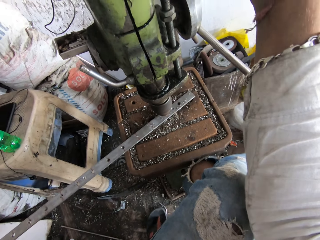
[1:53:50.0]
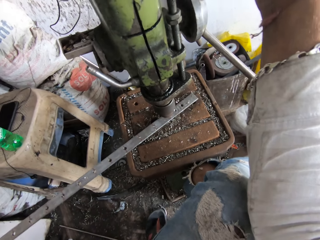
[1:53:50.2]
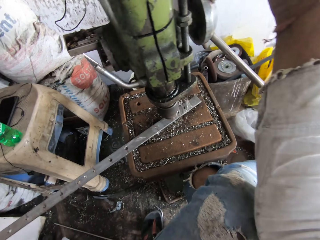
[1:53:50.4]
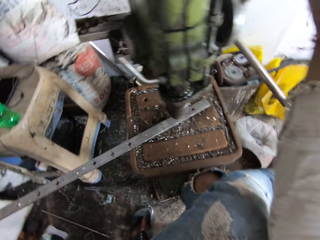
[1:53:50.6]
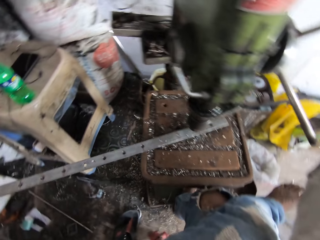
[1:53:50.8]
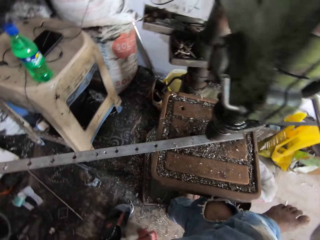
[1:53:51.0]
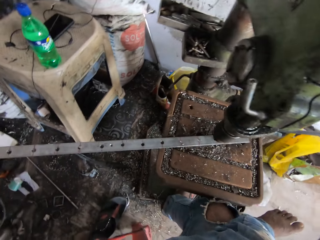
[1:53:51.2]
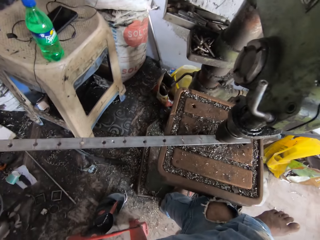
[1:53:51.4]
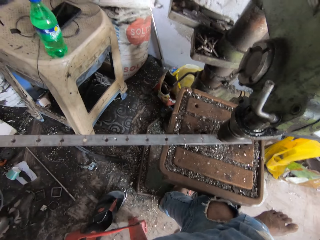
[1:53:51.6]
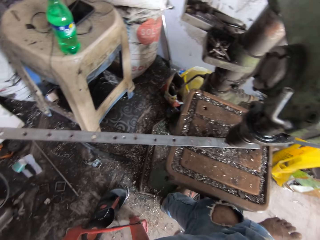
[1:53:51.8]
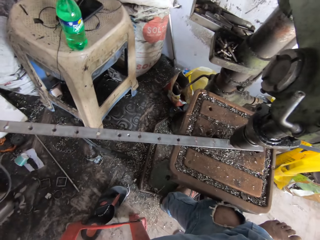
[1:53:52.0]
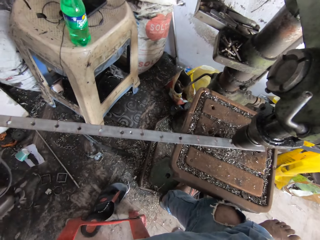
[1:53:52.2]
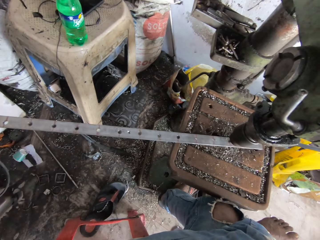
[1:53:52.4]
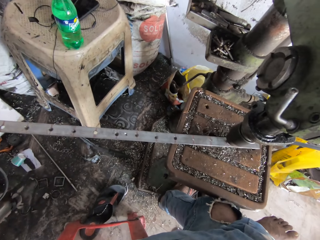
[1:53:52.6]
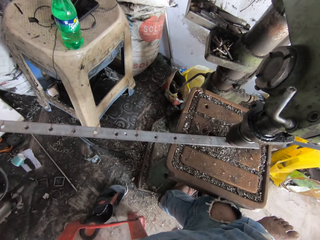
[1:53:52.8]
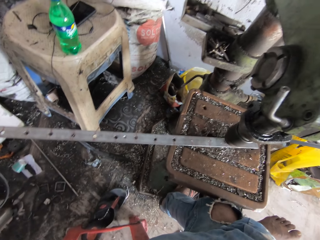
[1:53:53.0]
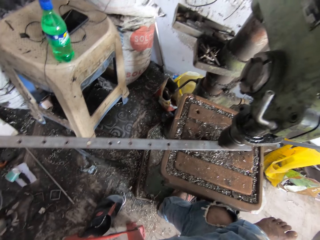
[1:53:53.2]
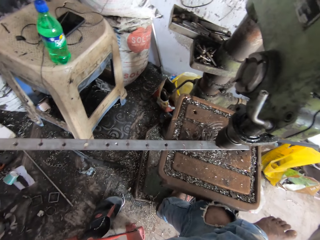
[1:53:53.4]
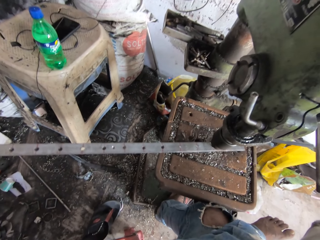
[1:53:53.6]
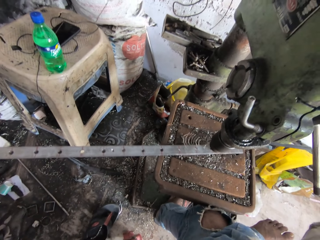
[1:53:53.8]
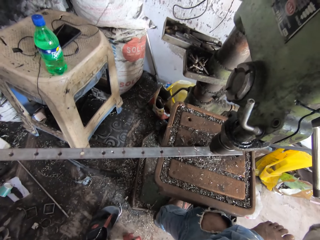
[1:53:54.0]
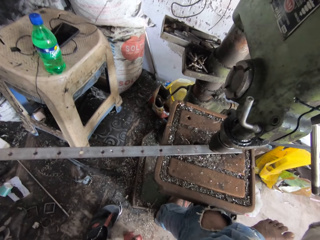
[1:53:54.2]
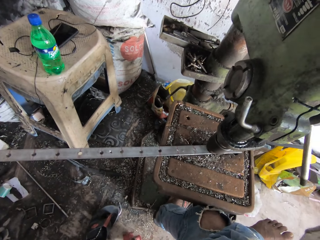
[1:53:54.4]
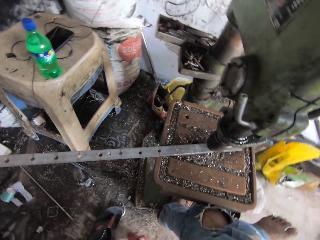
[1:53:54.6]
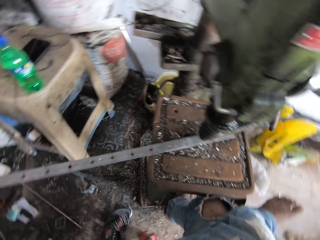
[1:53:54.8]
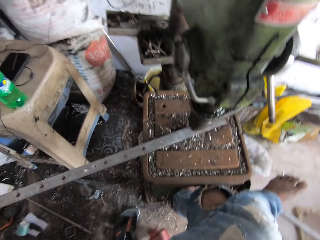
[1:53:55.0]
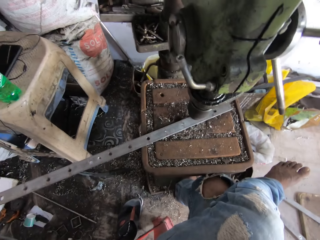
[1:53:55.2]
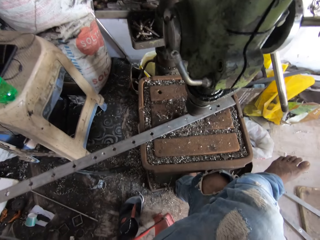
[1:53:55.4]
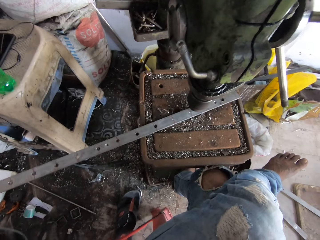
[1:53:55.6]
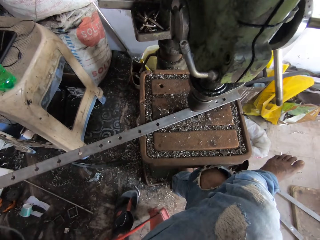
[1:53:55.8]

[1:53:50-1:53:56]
The camera wearer drills holes on the metal.

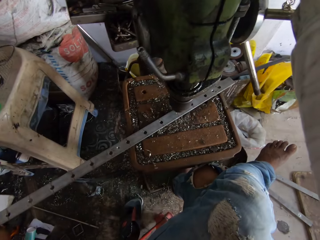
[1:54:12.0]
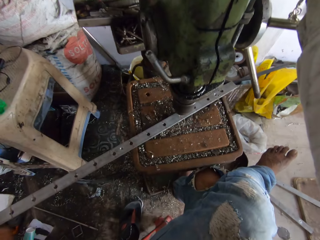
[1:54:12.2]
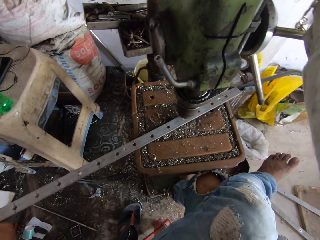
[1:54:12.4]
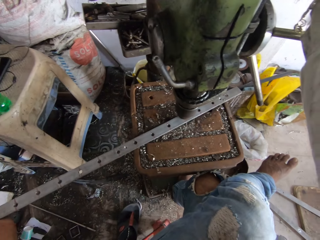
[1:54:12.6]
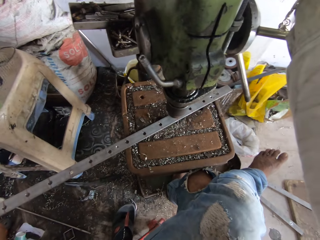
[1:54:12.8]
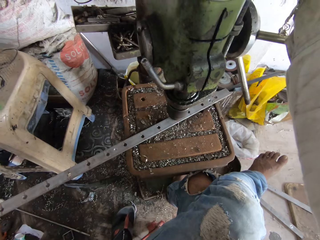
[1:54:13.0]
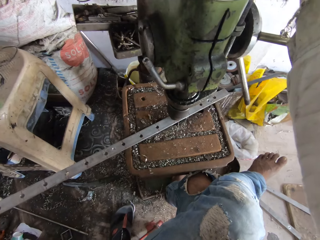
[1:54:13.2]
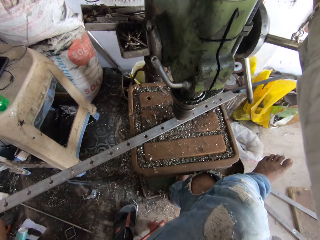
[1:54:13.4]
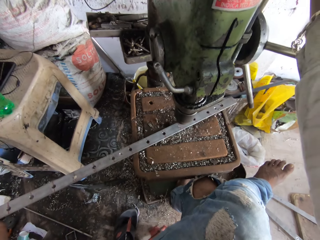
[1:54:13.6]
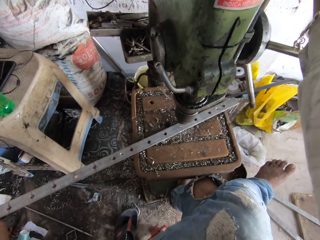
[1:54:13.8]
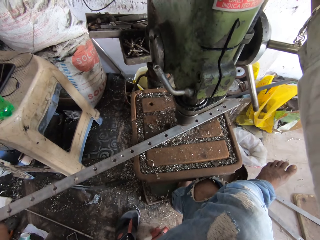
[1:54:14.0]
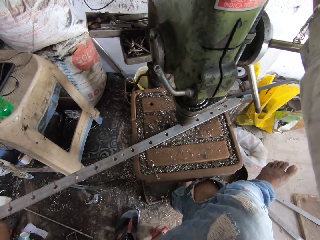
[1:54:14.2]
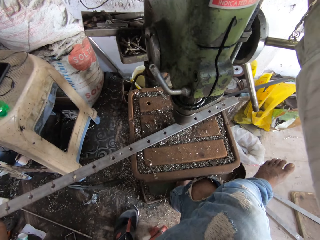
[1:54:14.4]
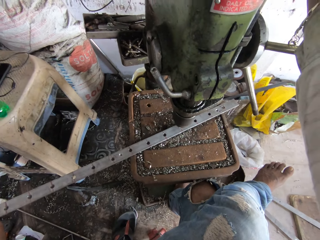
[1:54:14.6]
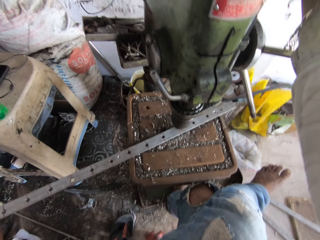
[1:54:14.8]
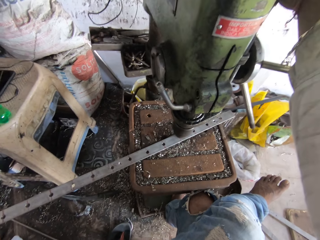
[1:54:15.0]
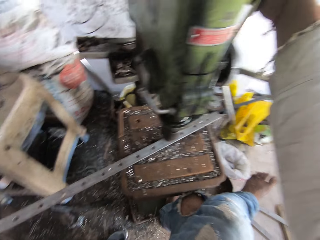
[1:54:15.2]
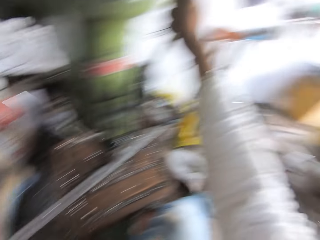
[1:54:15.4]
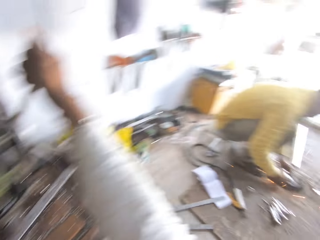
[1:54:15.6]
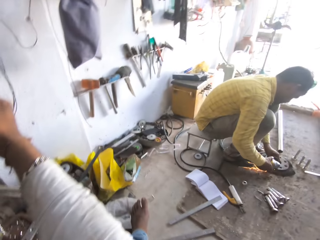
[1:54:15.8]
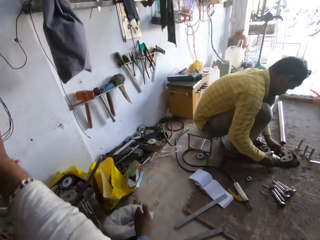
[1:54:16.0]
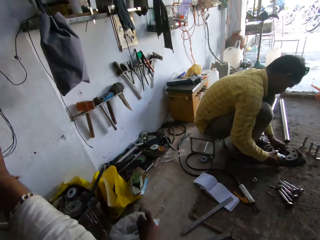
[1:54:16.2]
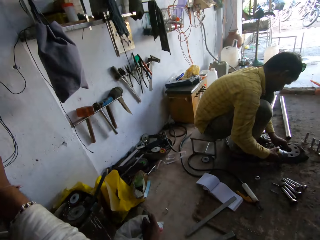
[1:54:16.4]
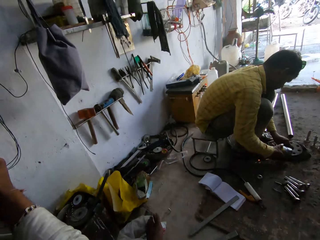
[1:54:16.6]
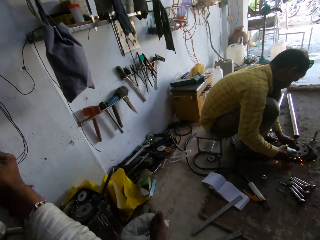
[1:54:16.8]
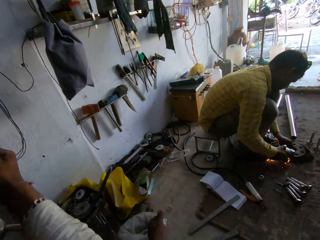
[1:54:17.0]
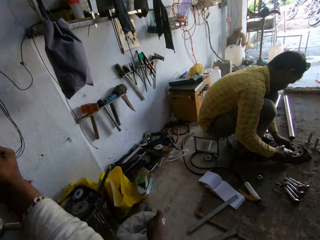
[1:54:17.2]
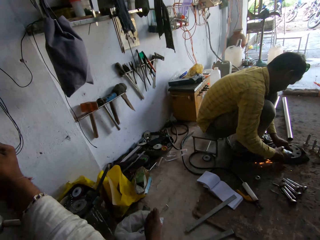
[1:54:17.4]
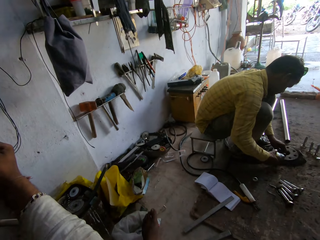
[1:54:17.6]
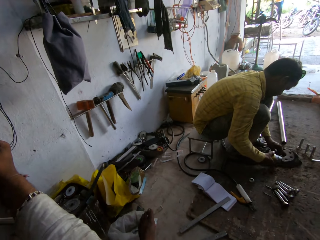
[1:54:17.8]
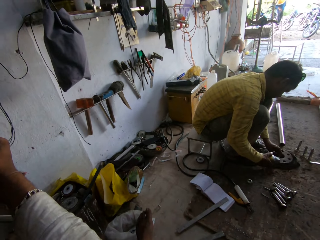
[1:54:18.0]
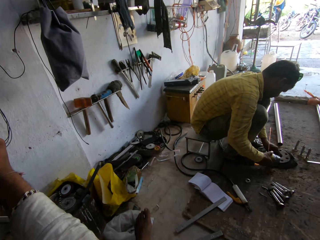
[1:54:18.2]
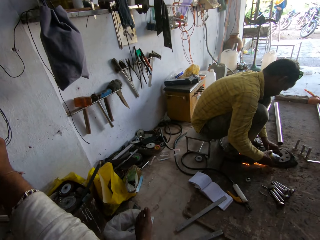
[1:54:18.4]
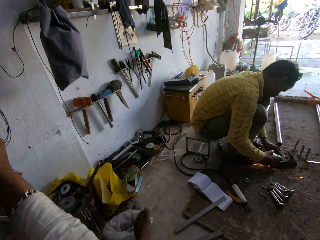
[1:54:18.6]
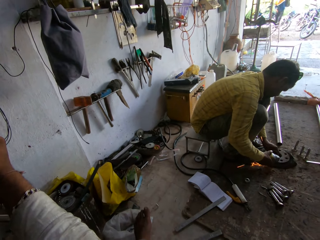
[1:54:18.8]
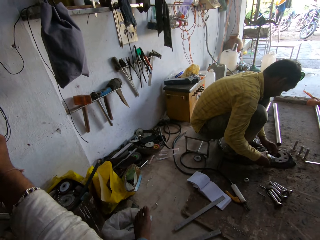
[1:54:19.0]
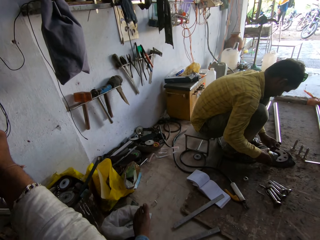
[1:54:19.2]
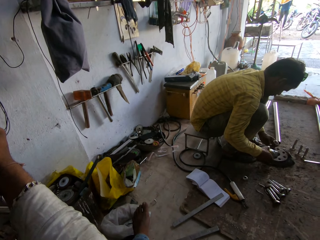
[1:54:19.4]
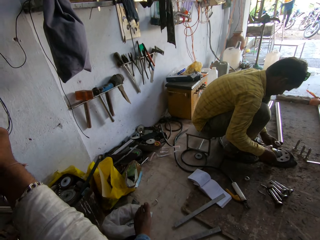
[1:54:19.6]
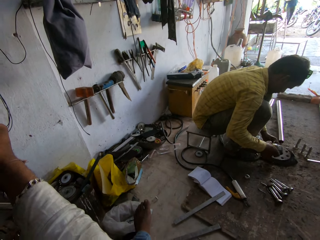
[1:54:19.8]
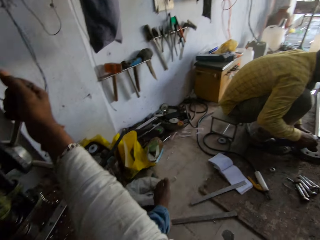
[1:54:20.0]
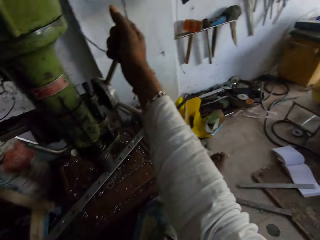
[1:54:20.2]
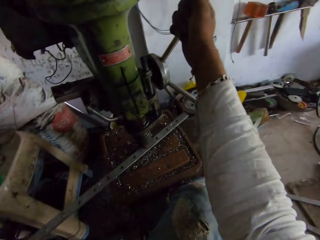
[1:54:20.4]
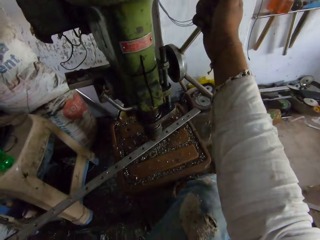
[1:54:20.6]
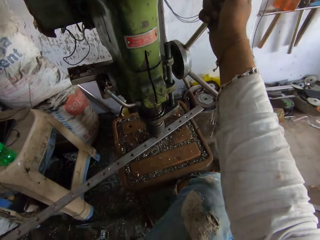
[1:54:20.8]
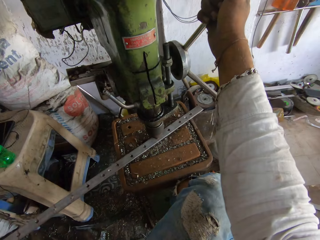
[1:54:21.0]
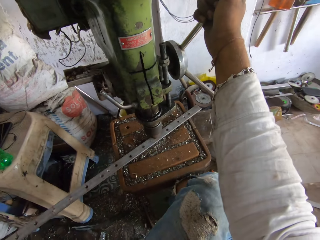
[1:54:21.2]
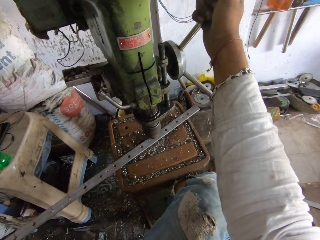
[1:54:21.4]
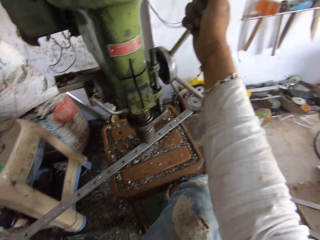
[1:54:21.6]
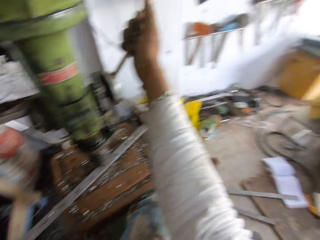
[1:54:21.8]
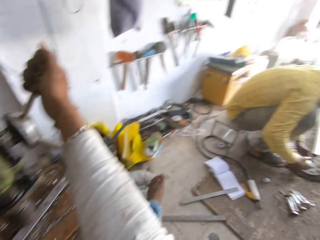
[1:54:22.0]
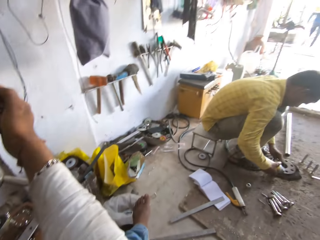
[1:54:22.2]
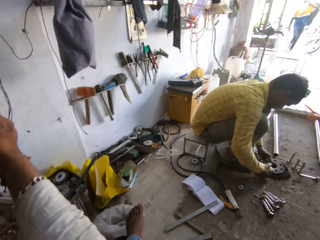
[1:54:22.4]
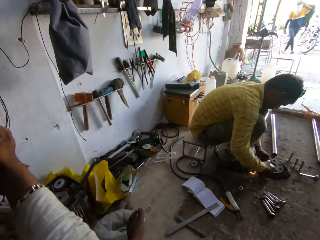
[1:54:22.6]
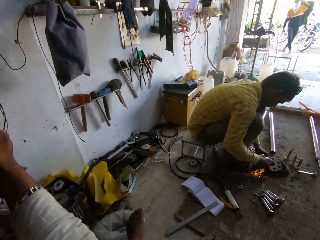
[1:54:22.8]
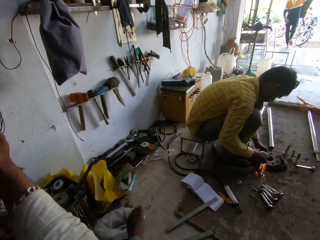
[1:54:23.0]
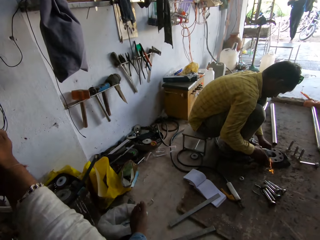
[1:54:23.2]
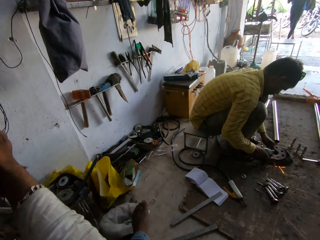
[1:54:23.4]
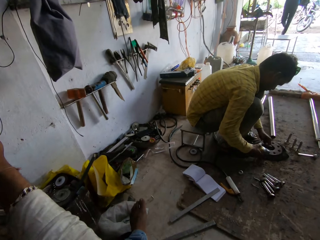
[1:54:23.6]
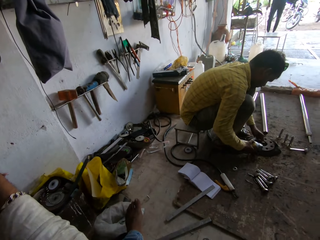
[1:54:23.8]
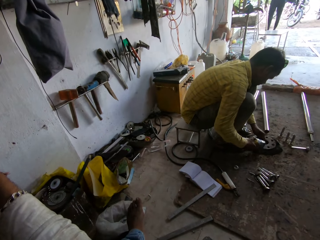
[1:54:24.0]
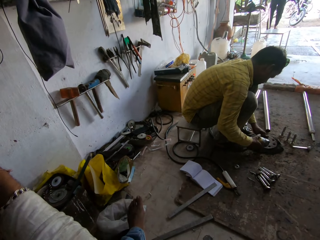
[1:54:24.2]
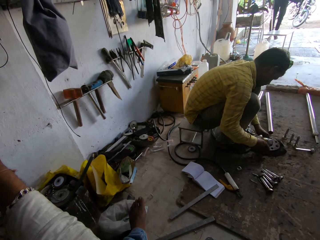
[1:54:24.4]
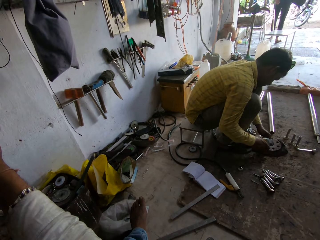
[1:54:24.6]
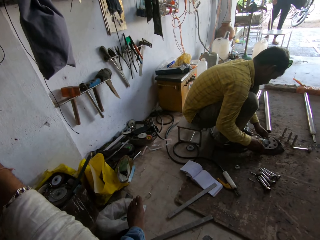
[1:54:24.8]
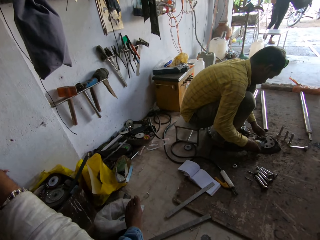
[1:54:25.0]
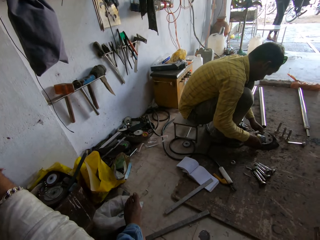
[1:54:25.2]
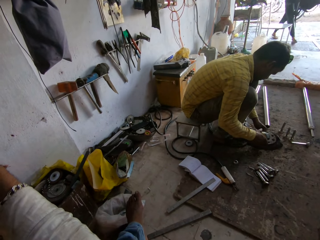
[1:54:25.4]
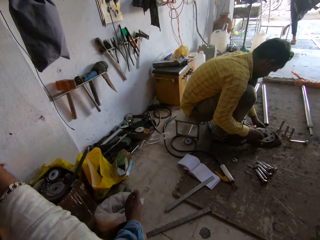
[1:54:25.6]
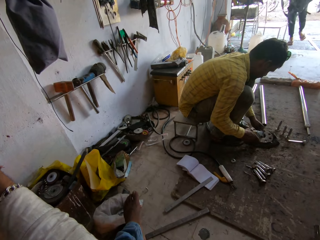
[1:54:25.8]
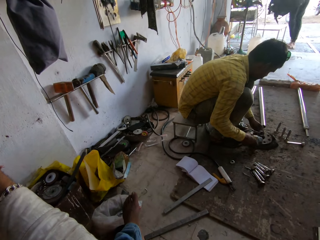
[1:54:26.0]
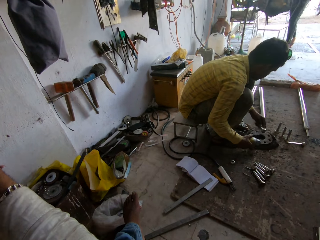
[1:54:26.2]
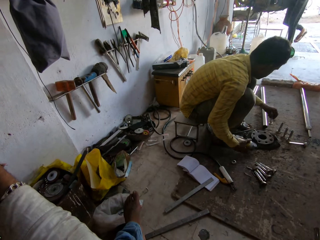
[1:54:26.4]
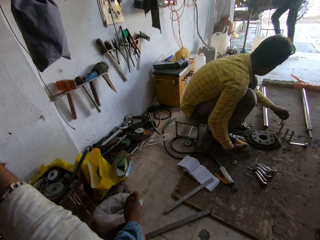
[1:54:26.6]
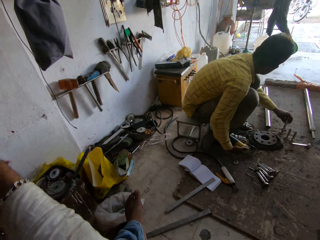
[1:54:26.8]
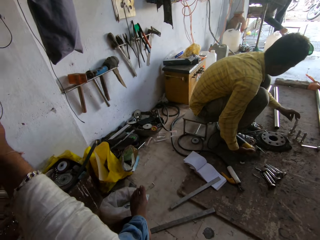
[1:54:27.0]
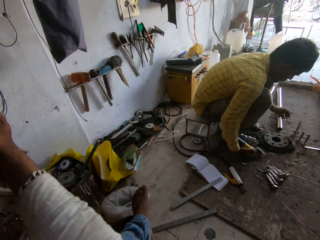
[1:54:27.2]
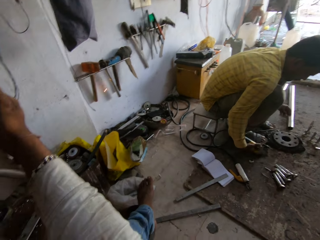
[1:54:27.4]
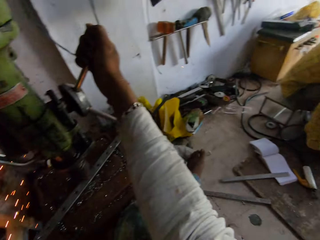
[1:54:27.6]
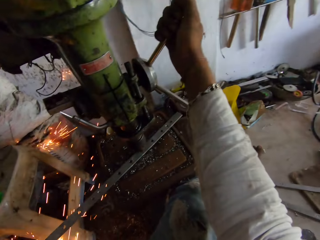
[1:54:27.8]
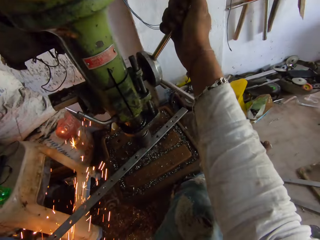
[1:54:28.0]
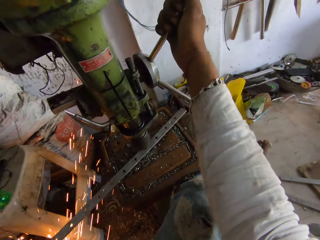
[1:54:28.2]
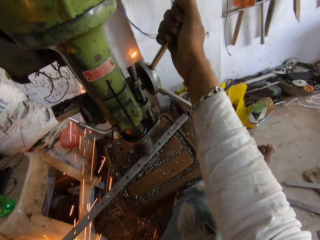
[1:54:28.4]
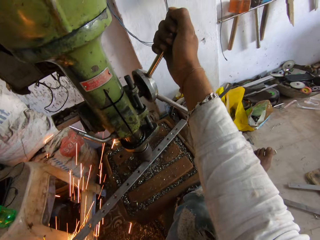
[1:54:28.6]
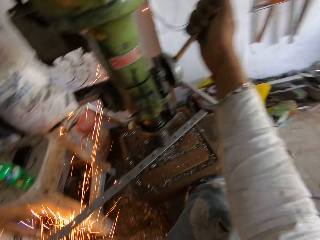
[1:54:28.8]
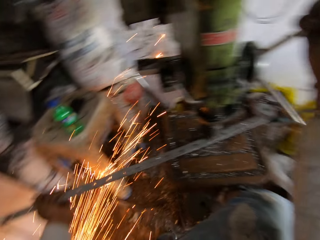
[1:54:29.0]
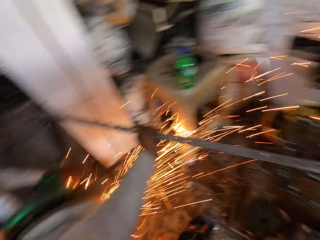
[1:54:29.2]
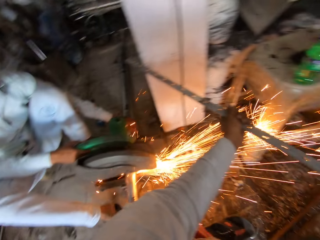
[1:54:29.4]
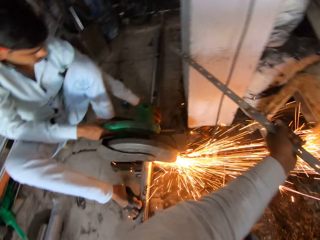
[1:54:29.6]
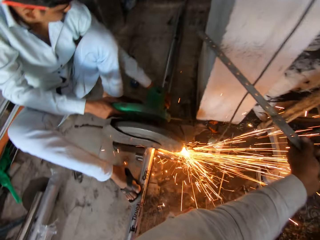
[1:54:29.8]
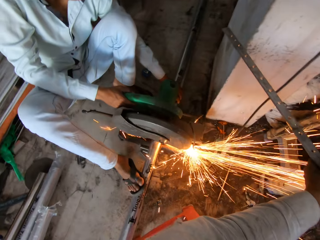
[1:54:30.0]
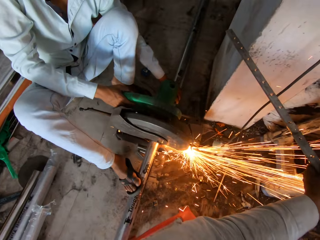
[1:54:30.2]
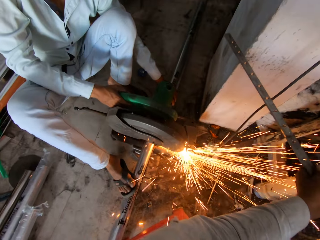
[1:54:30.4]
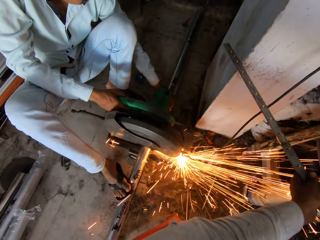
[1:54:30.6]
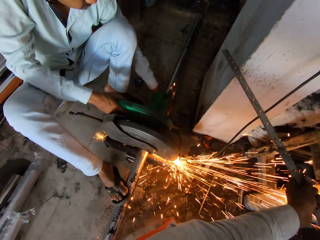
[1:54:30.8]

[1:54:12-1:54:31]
The camera wearer looks around. They look at a man. They drill the hole into the metal with the pillar drill. They look at the man. They drill the hole into the metal with the pillar drill. They look at another man.
